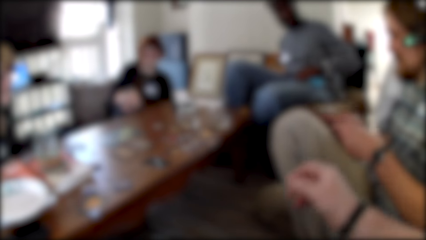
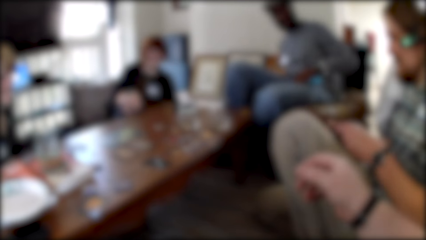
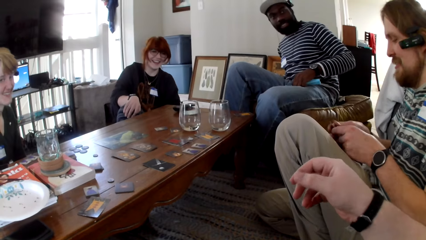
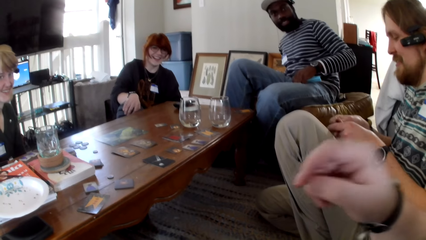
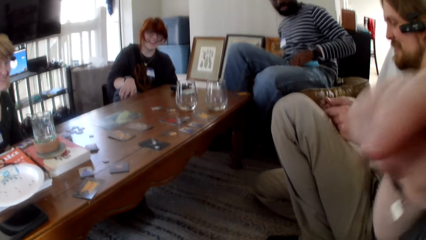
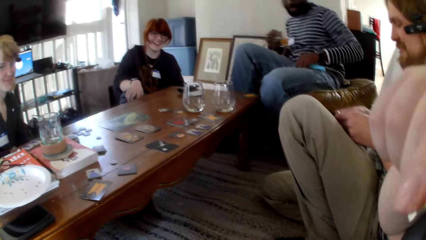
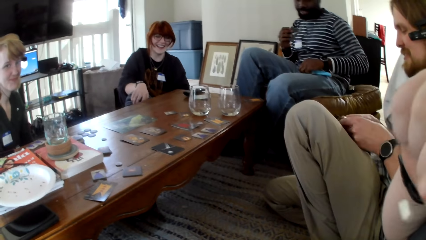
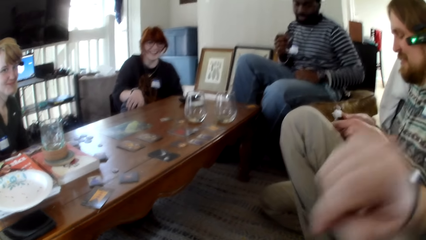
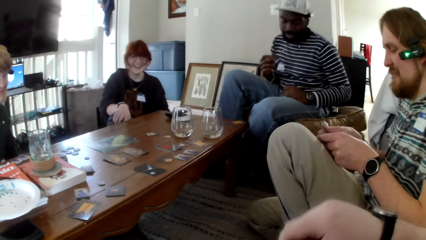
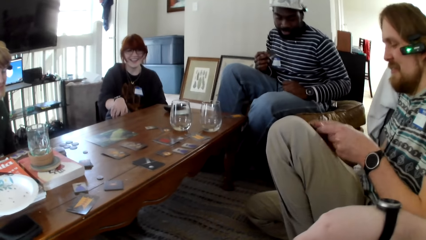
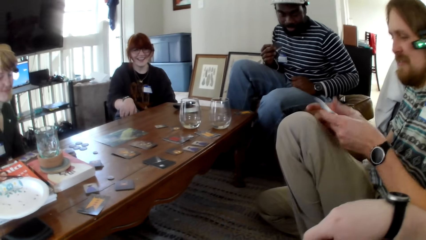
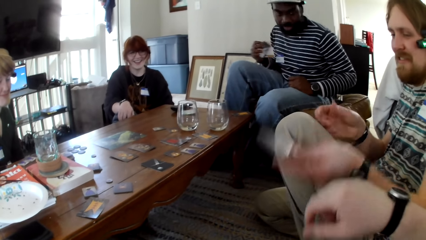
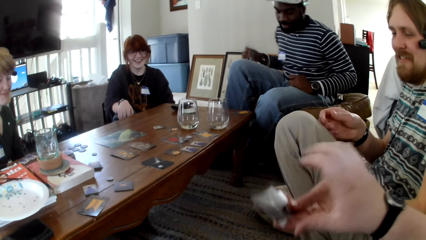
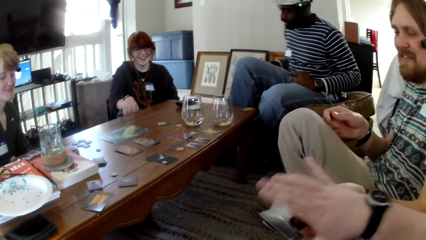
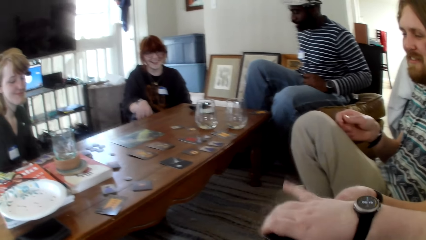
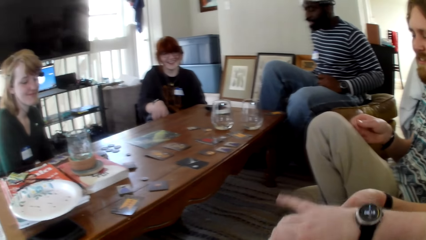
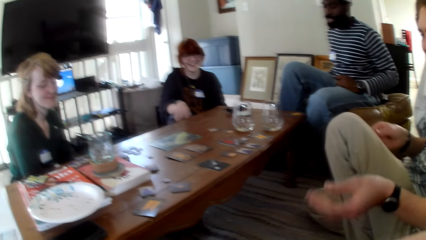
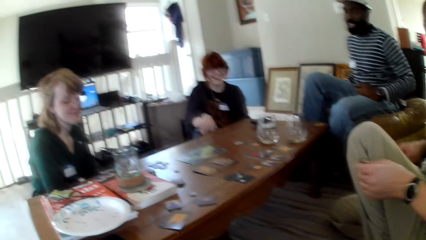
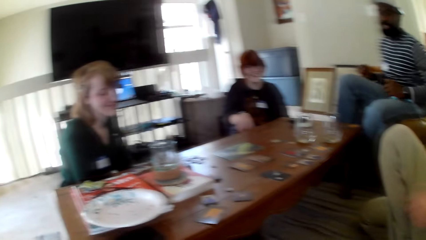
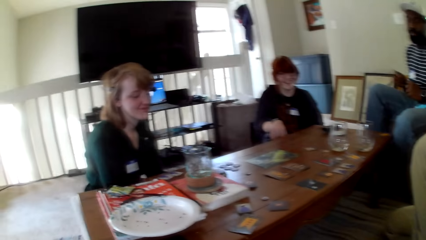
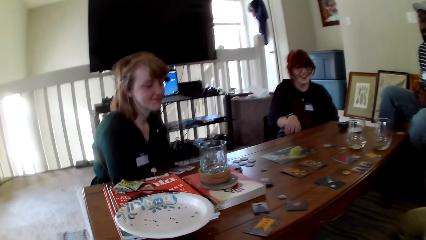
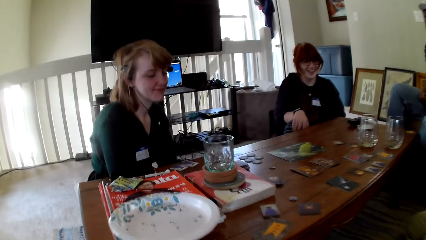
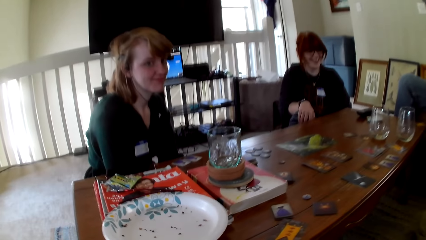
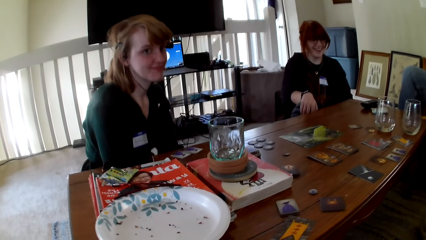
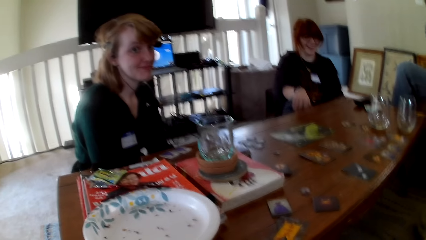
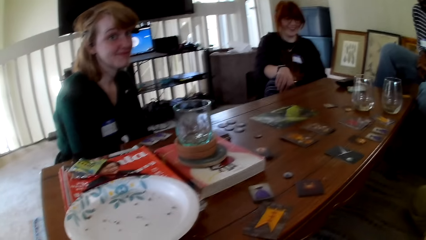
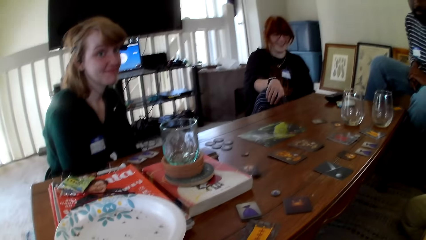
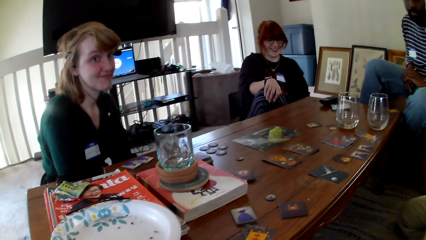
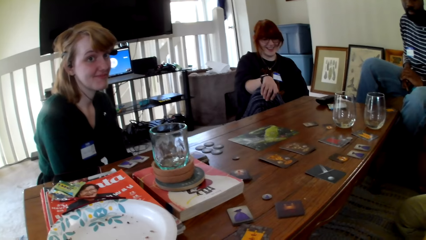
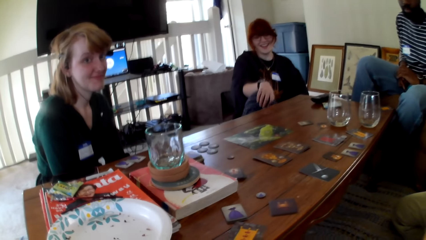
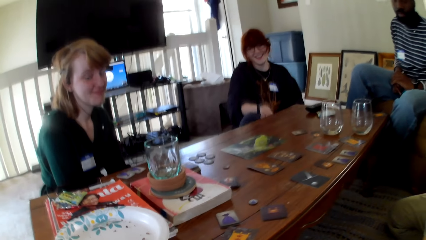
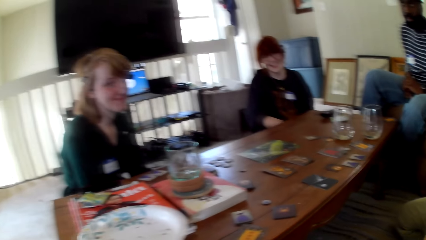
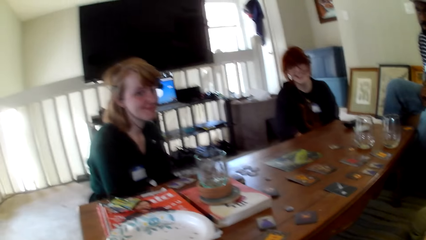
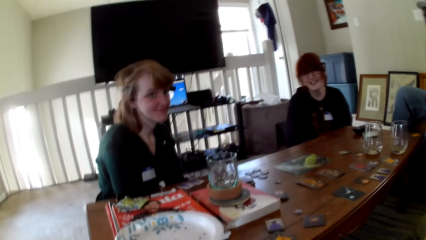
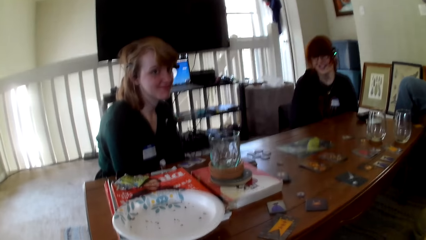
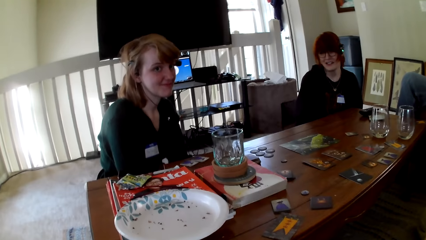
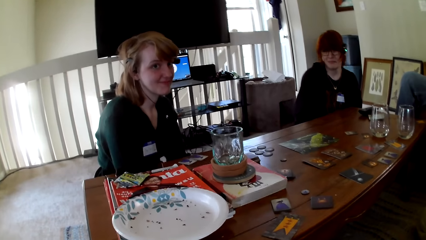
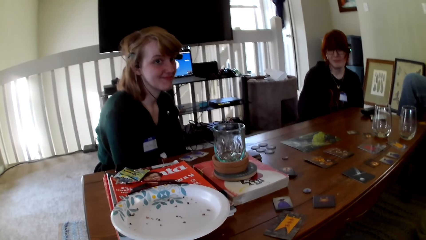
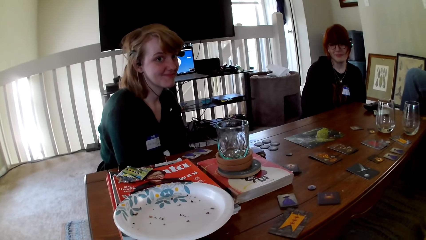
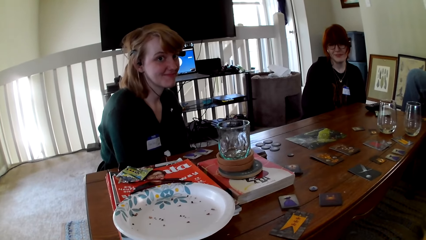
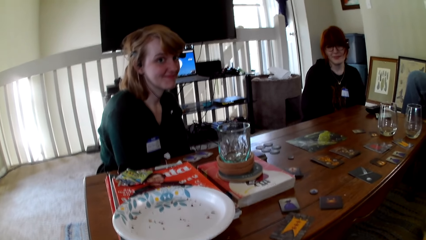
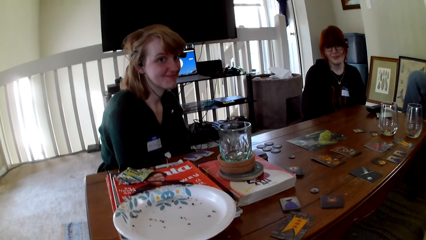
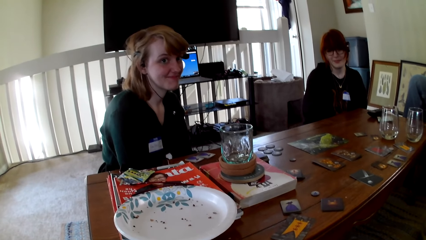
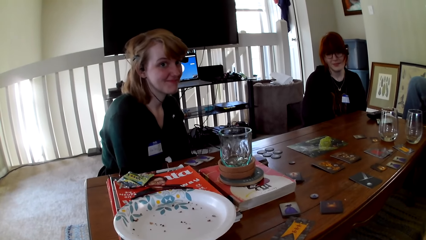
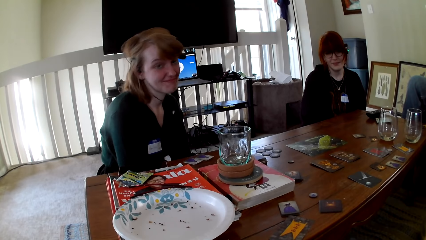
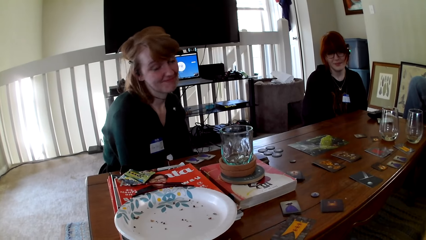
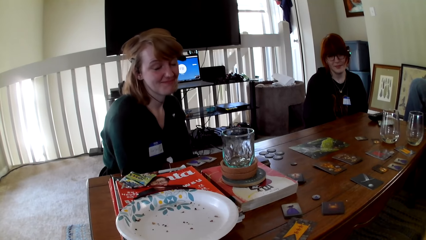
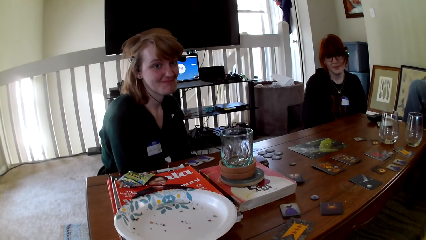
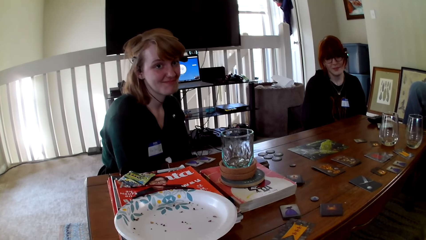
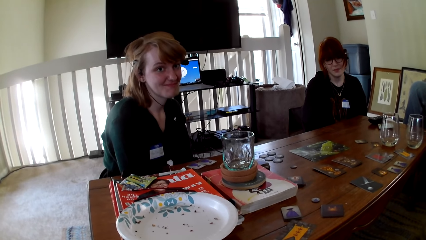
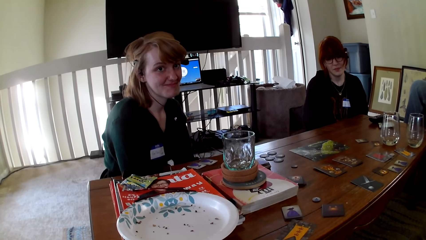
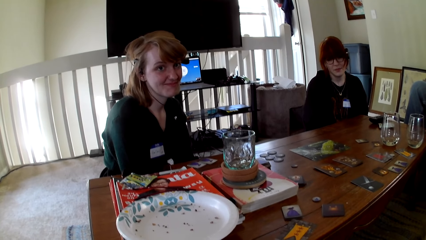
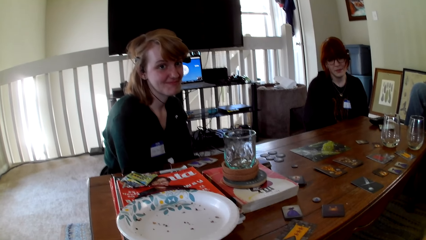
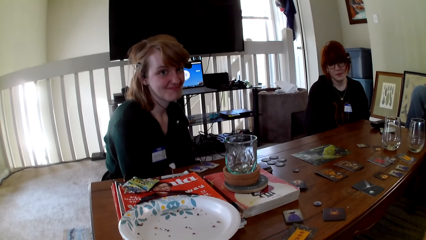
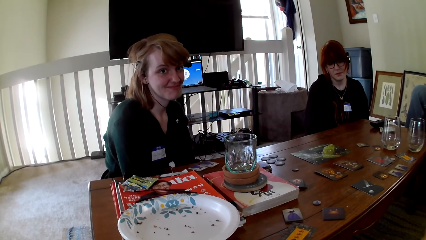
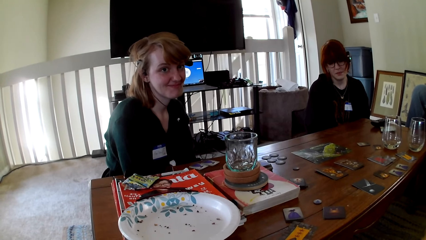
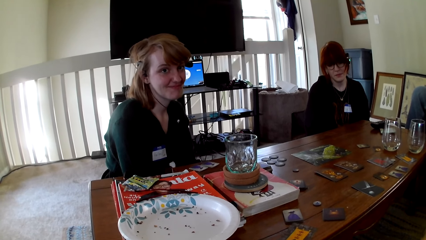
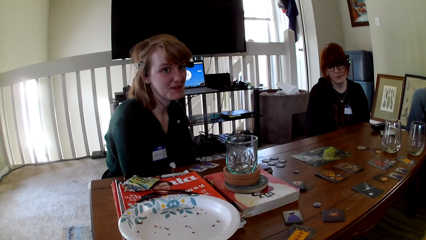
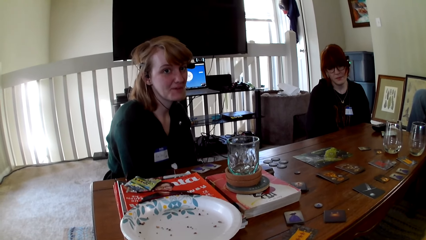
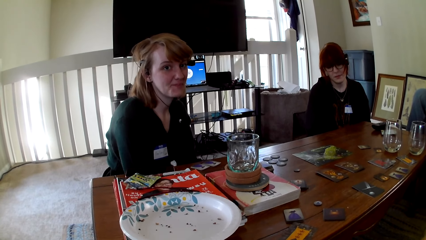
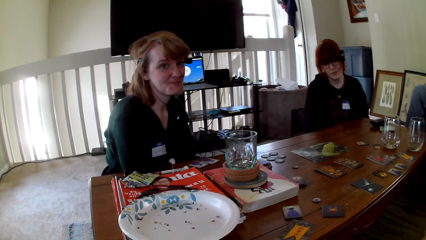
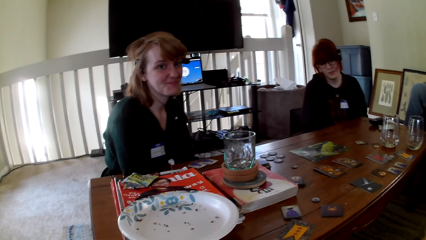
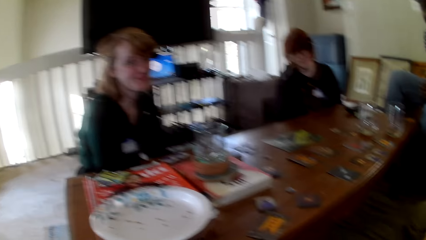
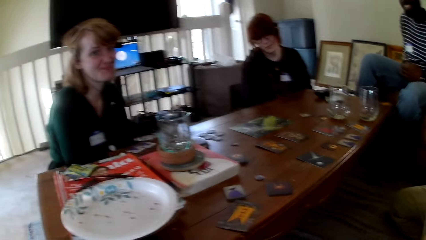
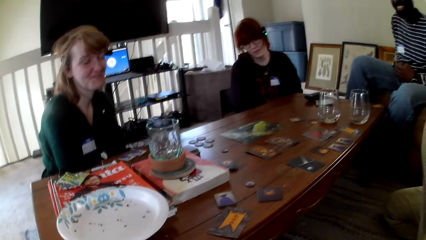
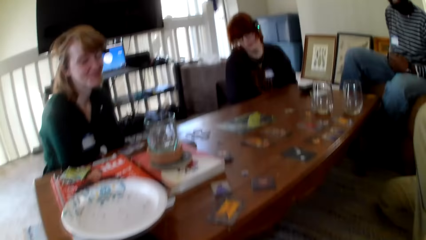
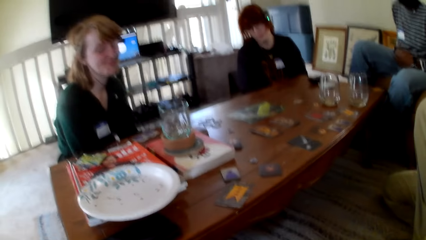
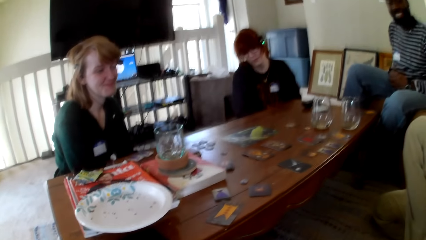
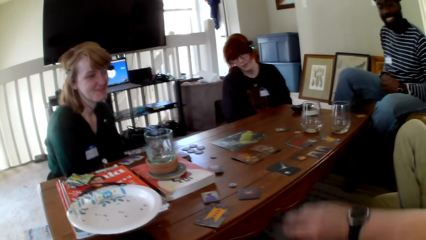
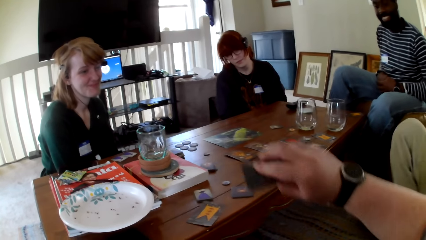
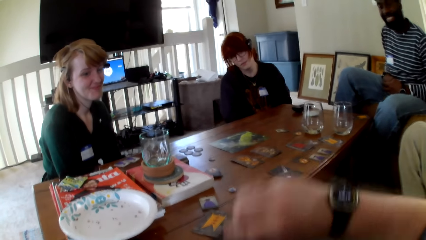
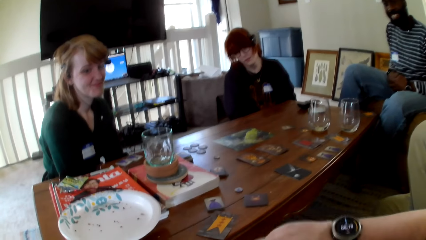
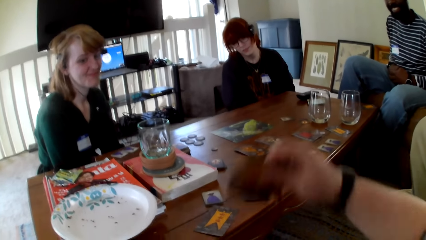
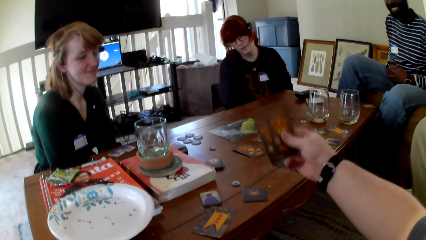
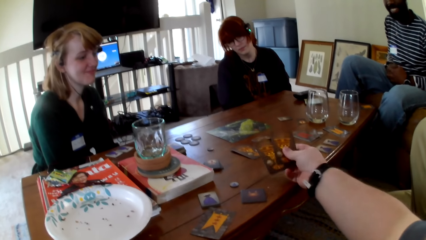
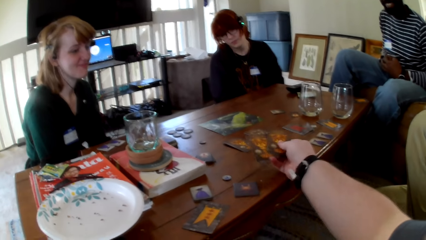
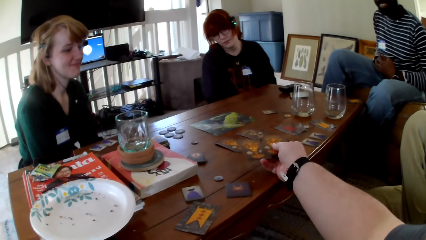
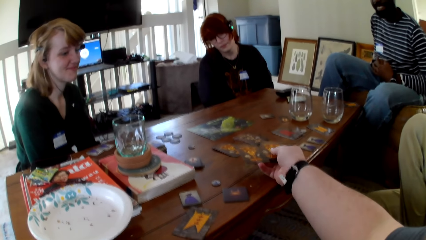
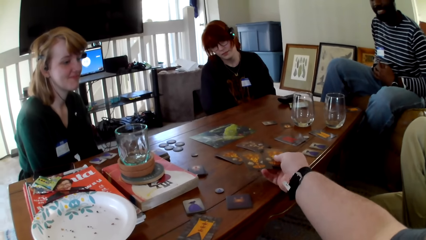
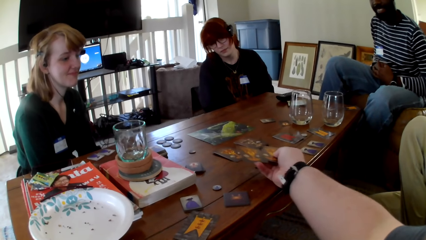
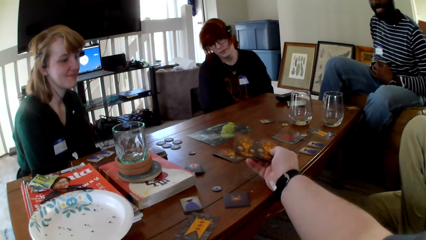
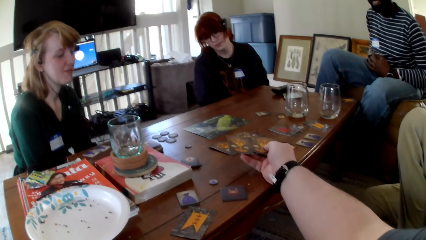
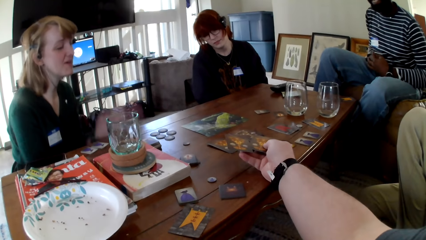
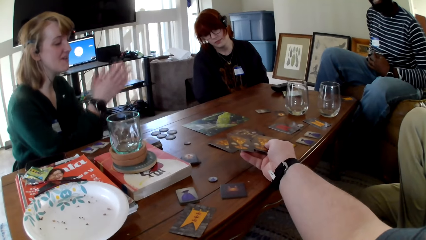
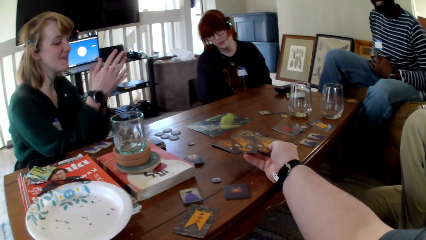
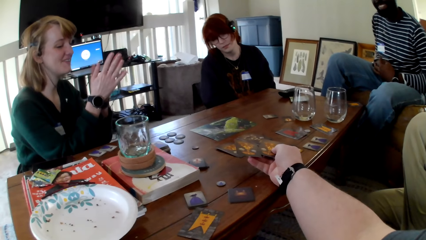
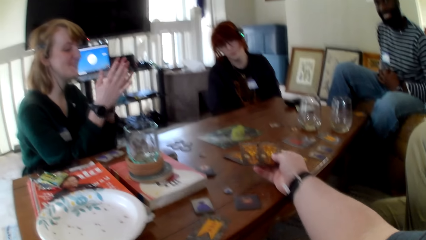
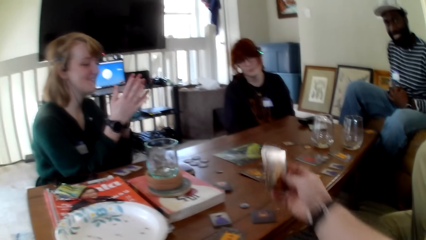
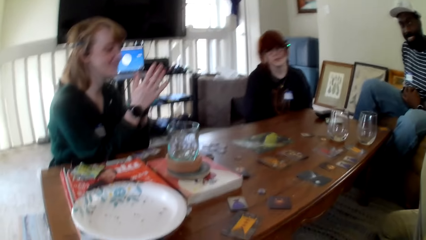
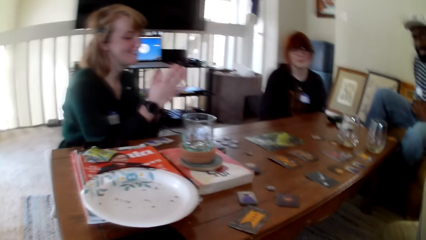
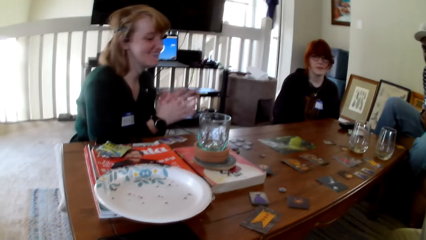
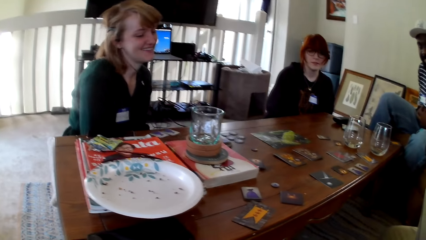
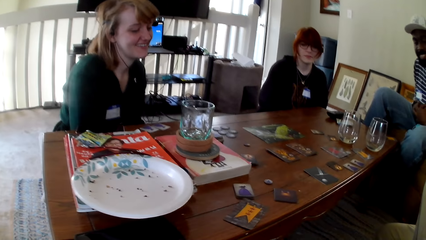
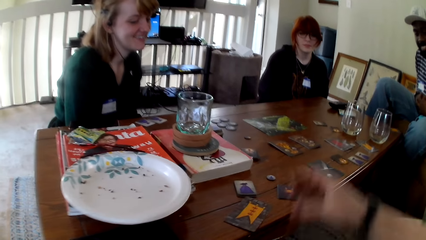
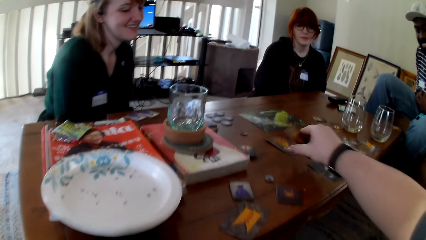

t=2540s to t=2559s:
A man holds cards with both hands. The camera wearer holds the camera. He raises his hand up. He pulls his hand off the camera. The man hands the camera wearer the cards. The camera wearer picks the cards. He touches the cards. He shows off the card. A woman claps her hand.
